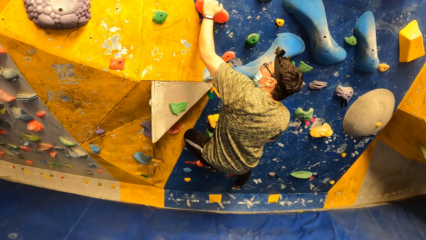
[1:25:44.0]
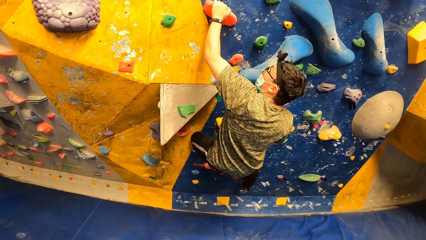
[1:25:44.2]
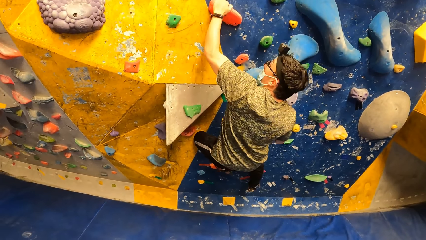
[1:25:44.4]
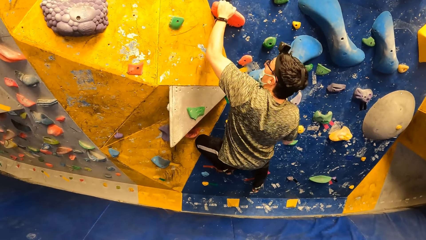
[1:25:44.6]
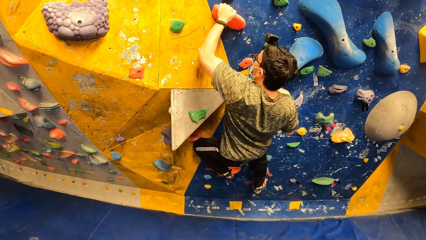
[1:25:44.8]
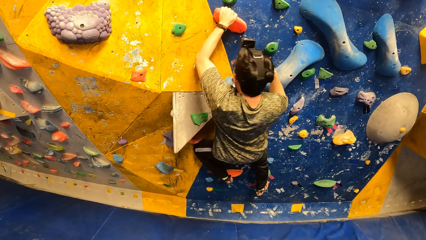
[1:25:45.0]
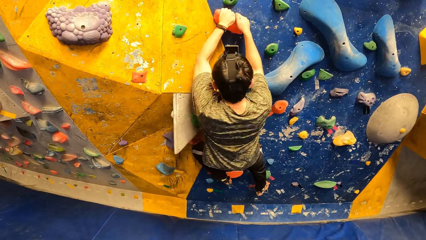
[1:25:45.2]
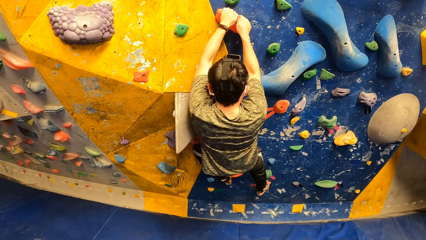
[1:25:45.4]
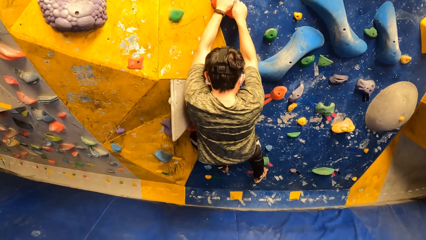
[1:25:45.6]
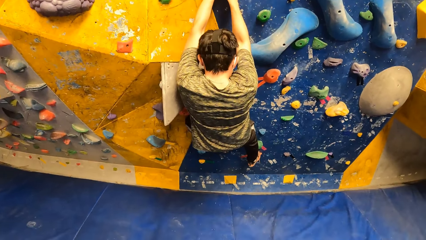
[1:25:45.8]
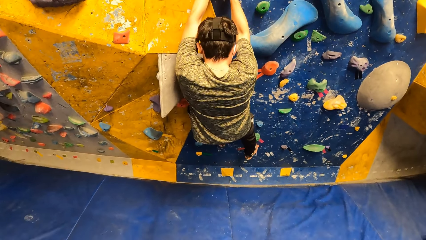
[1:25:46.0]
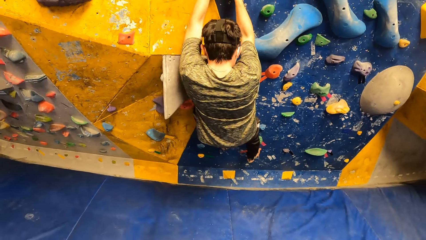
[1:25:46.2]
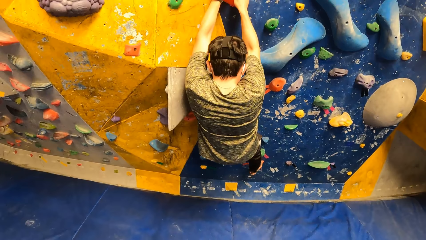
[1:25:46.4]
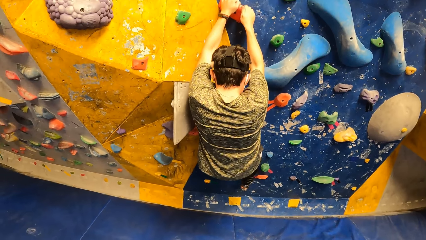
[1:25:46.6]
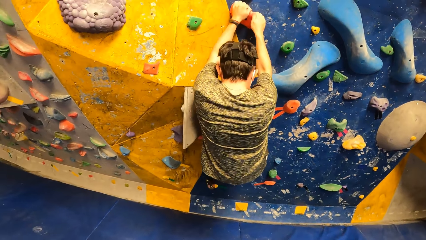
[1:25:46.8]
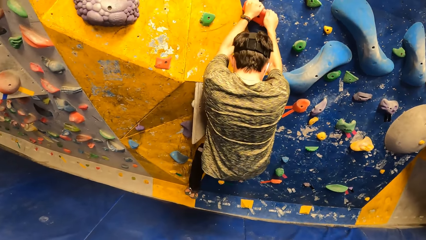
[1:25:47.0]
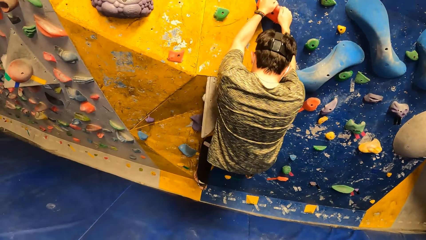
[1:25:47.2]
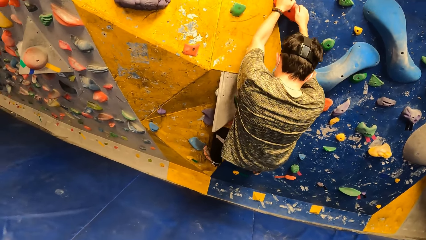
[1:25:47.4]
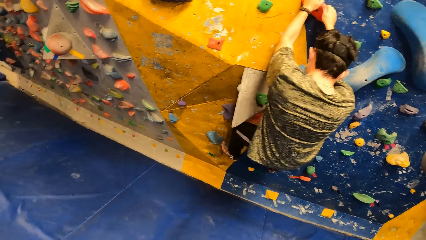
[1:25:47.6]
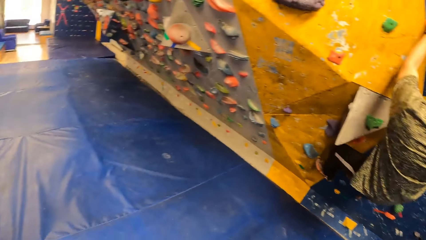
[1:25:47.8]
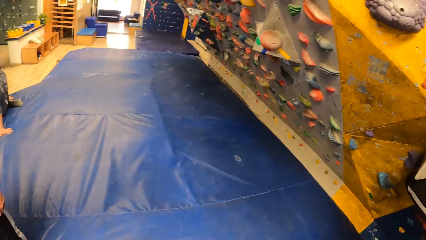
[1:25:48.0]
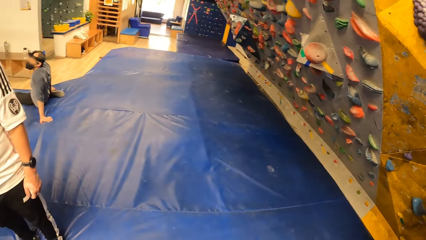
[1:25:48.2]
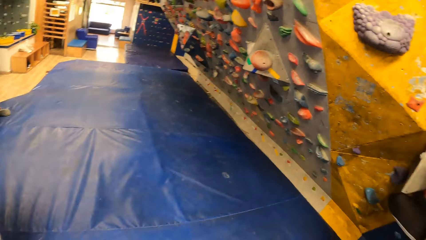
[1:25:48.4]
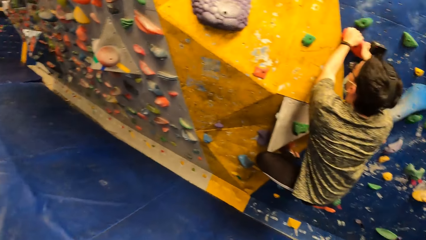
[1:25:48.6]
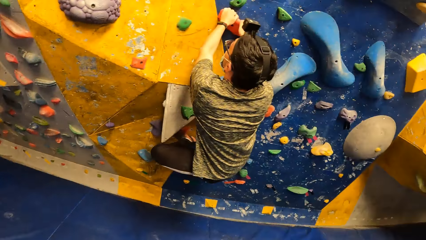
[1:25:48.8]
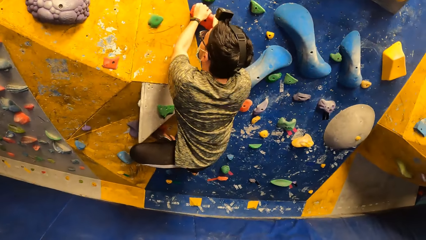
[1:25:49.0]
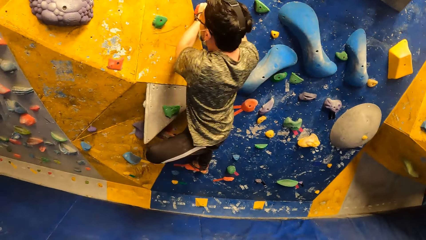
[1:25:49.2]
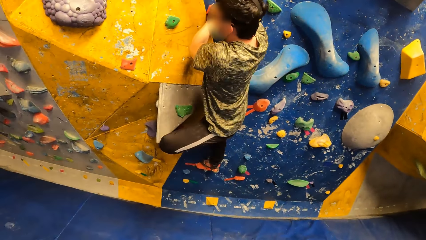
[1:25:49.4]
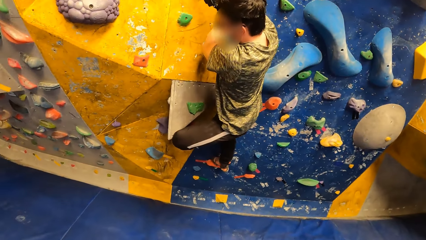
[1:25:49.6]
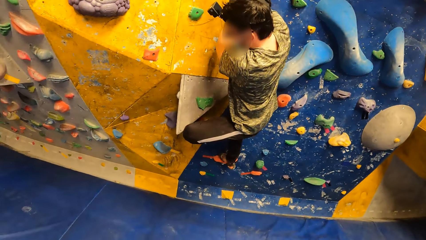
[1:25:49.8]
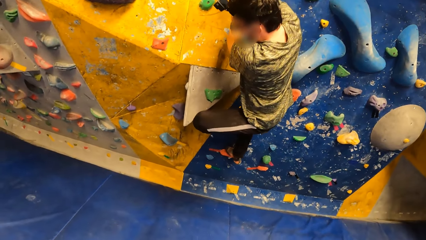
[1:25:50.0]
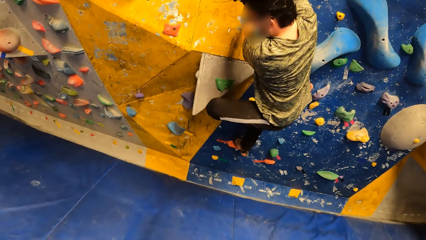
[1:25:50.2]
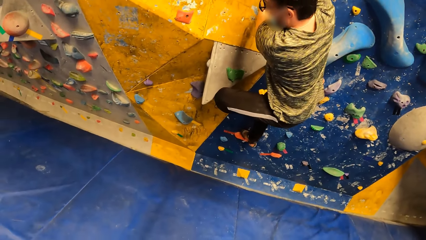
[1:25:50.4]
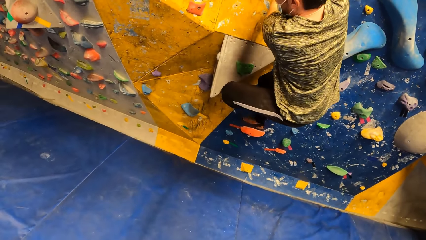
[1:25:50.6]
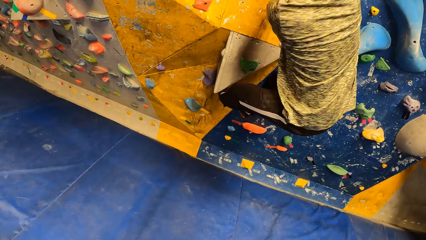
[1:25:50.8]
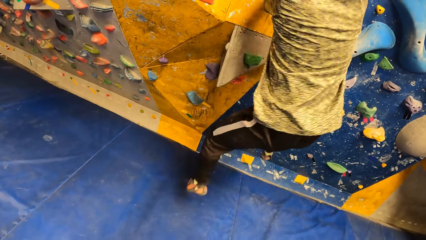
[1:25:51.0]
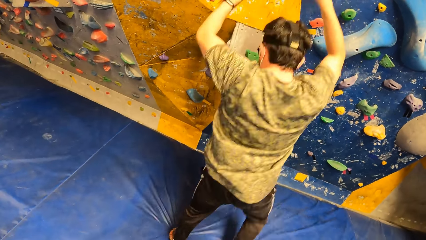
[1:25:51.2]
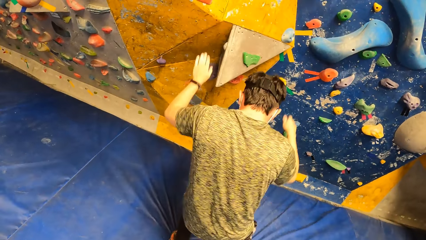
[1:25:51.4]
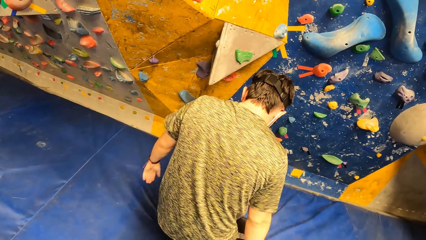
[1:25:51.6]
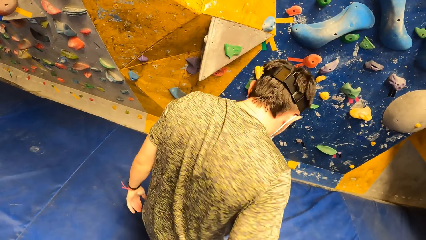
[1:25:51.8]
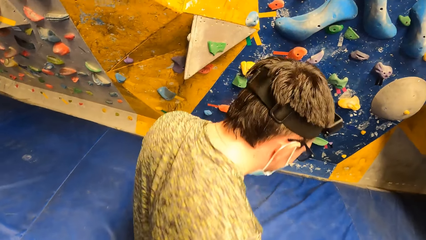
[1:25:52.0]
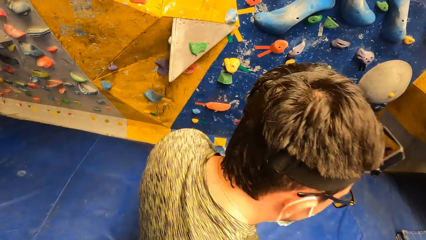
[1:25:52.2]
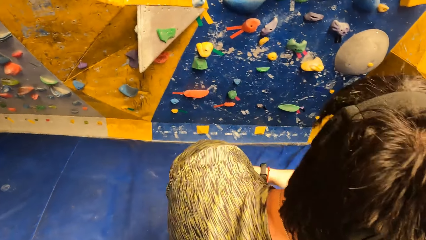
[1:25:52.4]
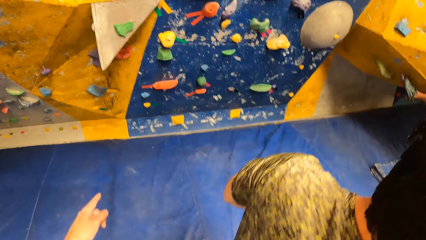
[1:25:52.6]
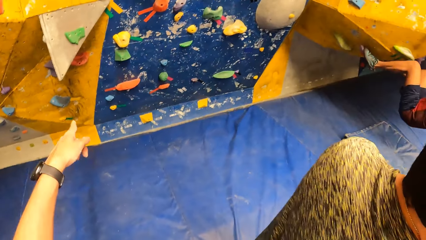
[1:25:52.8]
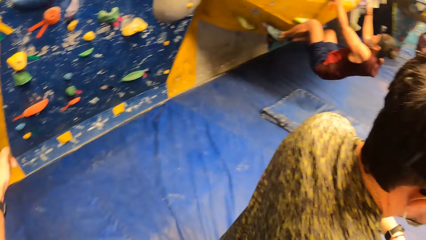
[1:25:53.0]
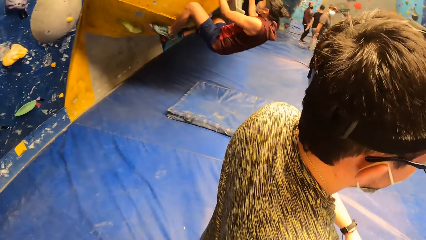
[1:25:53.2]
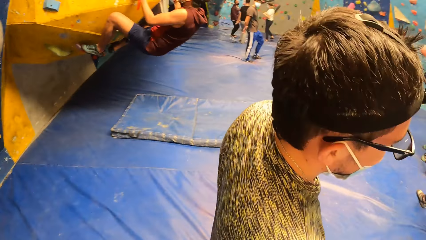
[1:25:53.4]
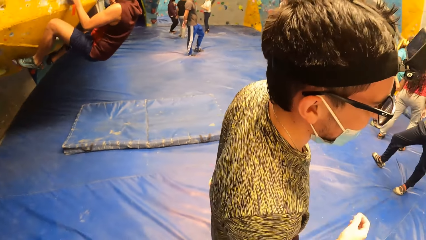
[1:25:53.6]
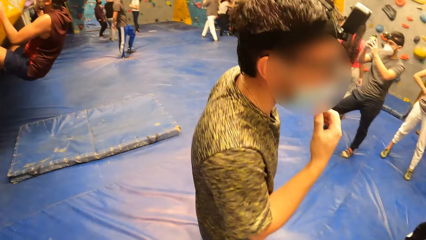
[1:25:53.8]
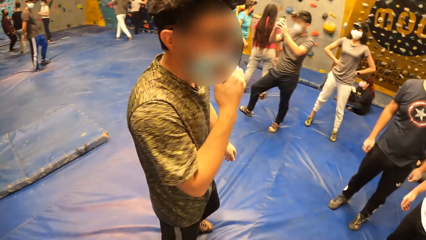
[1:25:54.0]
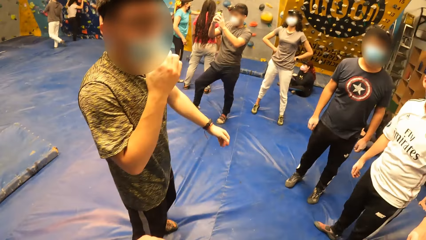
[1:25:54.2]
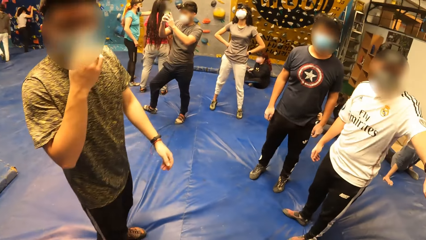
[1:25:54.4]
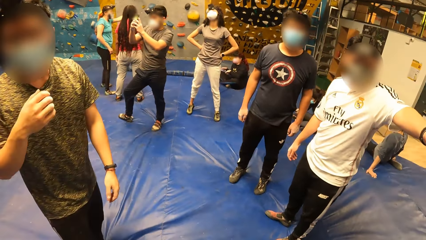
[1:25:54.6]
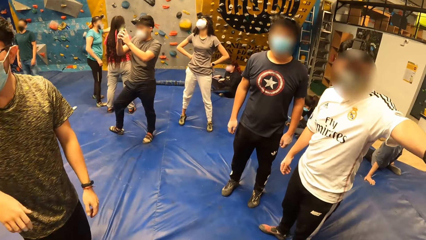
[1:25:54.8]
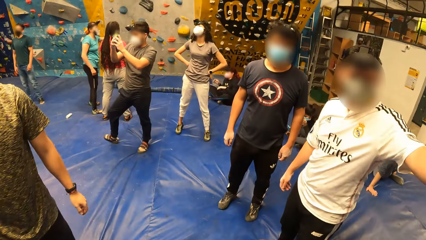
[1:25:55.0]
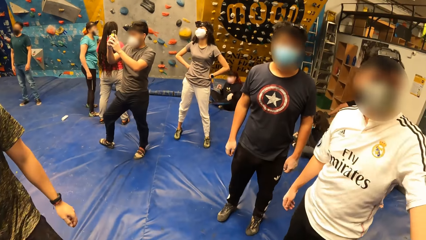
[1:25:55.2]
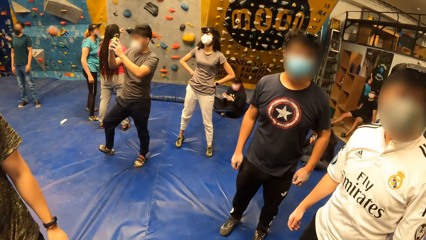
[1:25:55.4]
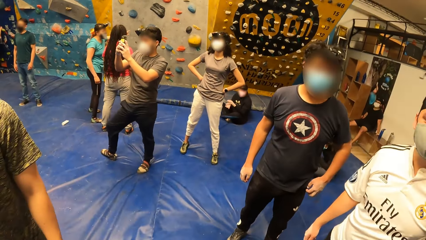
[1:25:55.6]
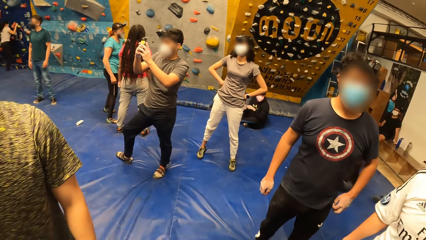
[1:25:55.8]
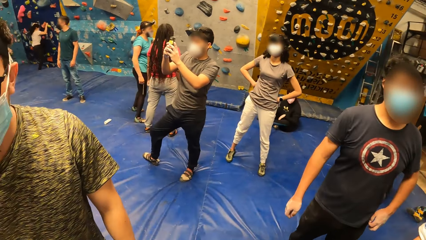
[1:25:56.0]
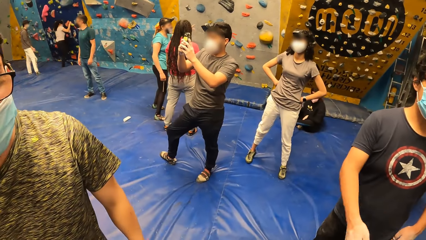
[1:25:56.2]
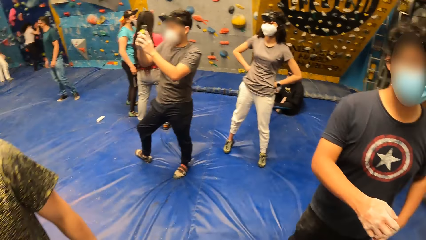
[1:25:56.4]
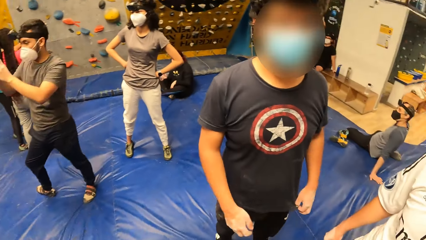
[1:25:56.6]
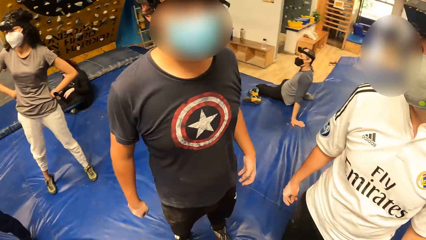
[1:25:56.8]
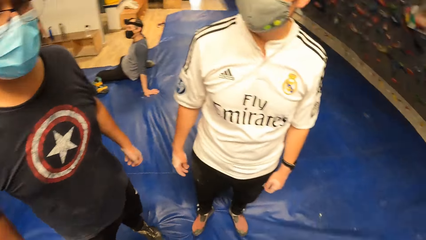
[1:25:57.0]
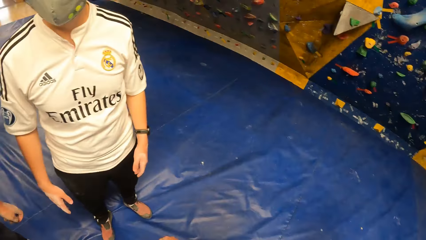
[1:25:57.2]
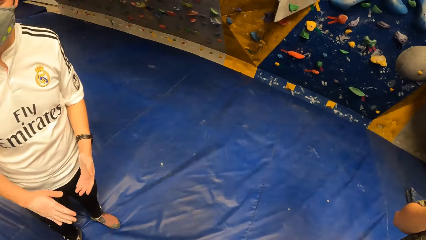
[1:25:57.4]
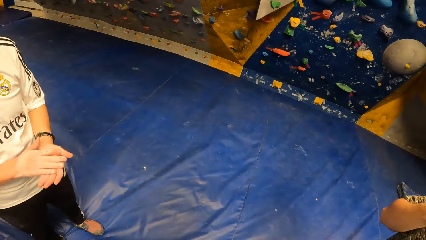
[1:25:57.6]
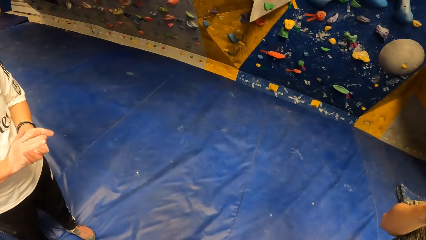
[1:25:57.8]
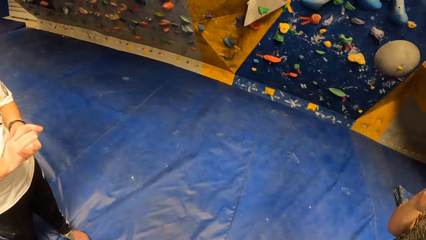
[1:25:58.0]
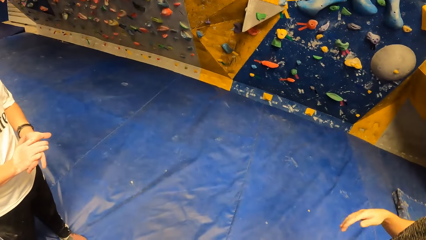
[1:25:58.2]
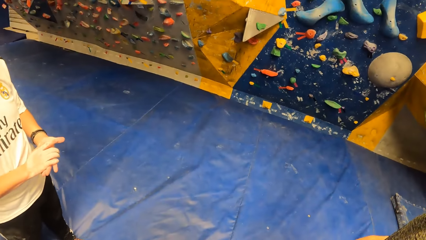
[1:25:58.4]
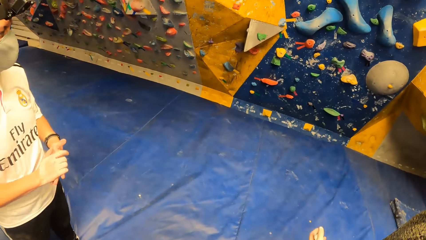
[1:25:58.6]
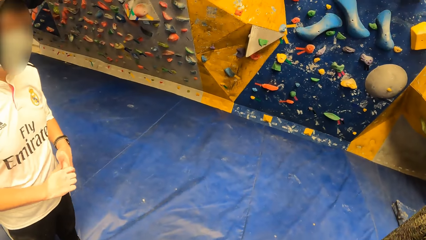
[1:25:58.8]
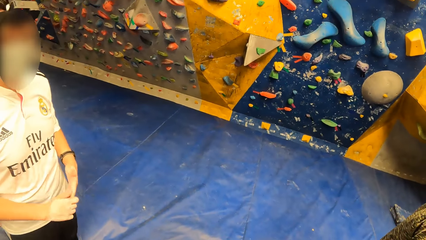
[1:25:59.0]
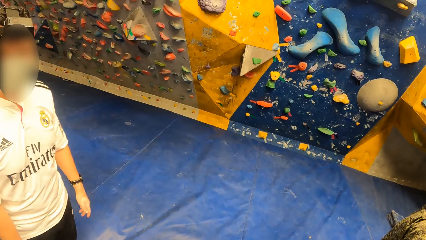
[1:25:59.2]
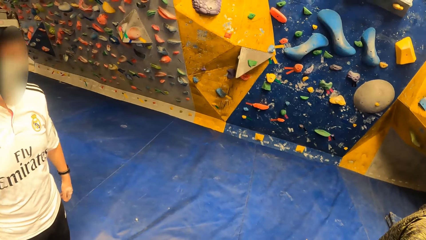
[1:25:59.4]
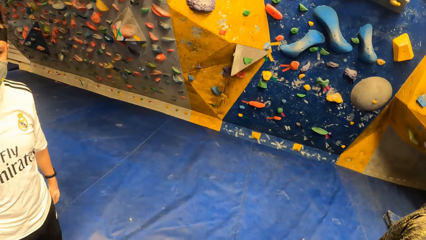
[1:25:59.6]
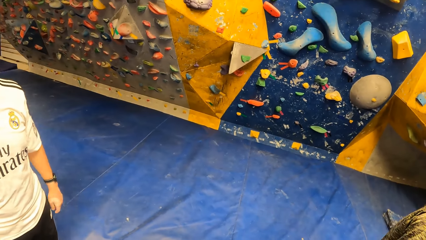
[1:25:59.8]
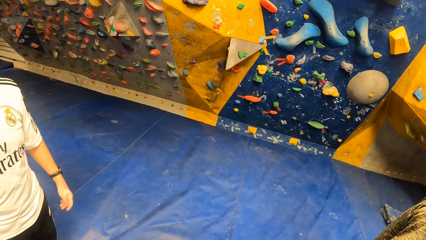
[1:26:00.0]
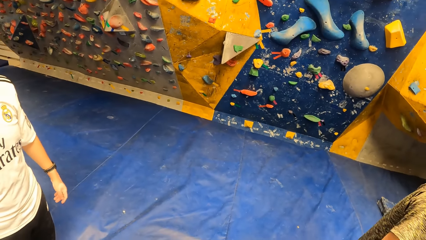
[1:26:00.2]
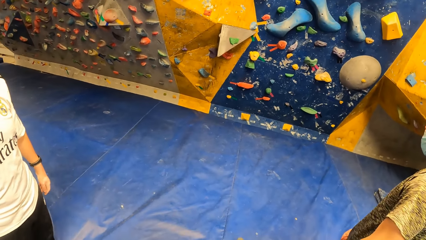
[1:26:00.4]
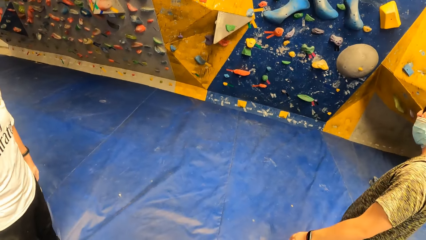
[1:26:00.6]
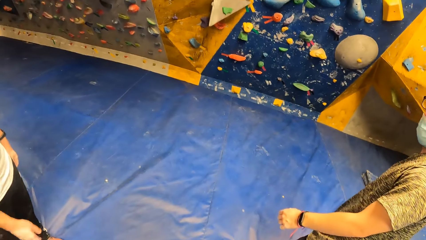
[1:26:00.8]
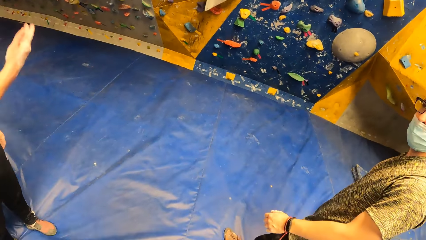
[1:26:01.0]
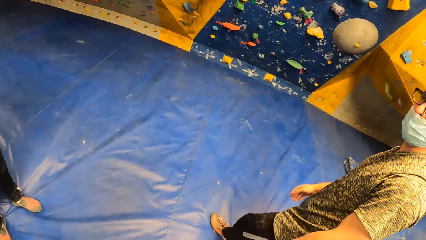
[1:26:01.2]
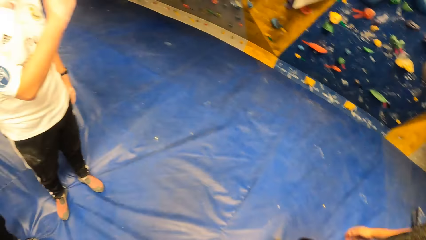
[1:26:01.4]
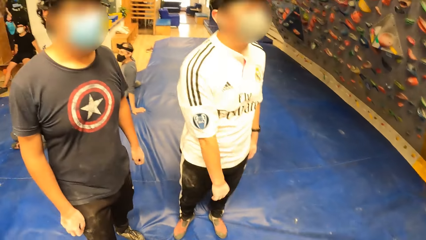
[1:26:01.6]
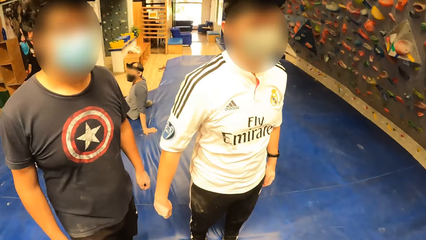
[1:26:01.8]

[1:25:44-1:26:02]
The man jumps from the bouldering wall in the gym to the crashing pad. The camera wearer jumps in the mat. A person points at the boulder wall. Another person takes the picture with his phone. Another person touches the boulder on the wall.
